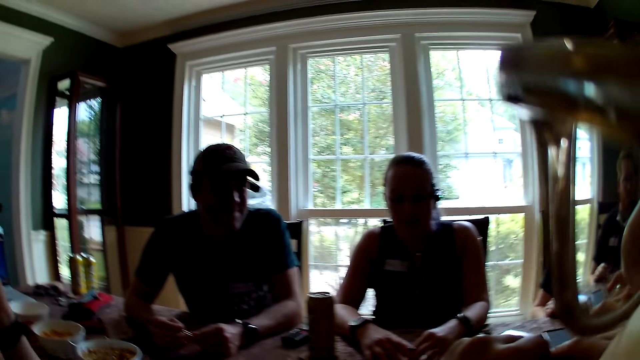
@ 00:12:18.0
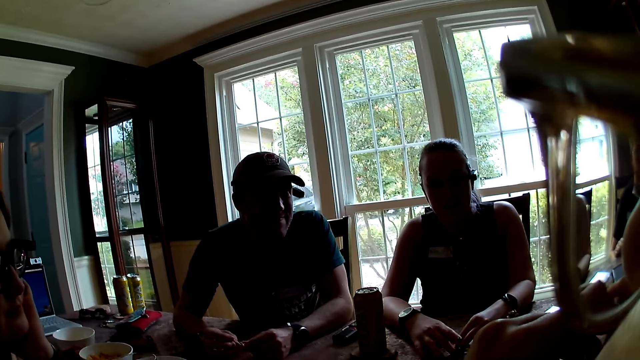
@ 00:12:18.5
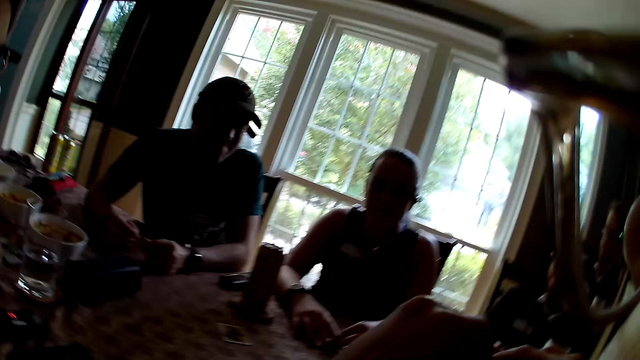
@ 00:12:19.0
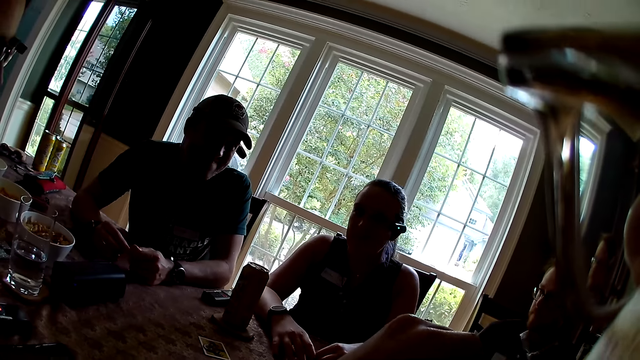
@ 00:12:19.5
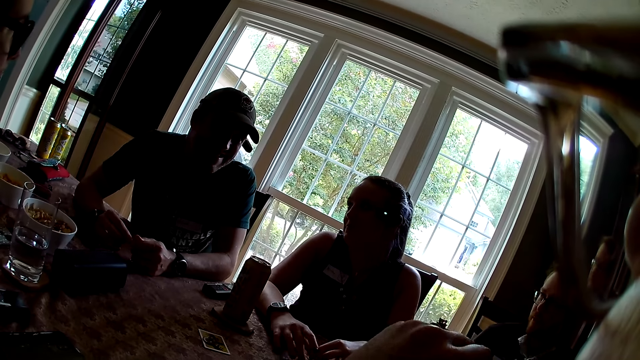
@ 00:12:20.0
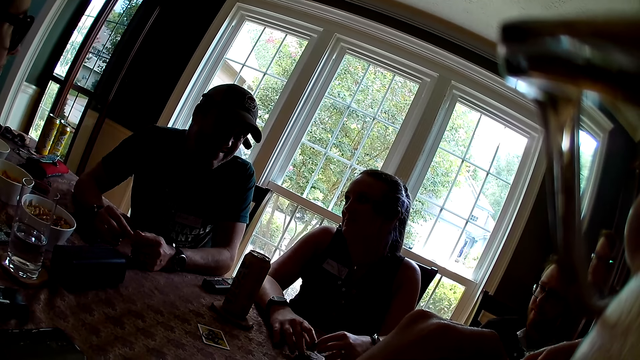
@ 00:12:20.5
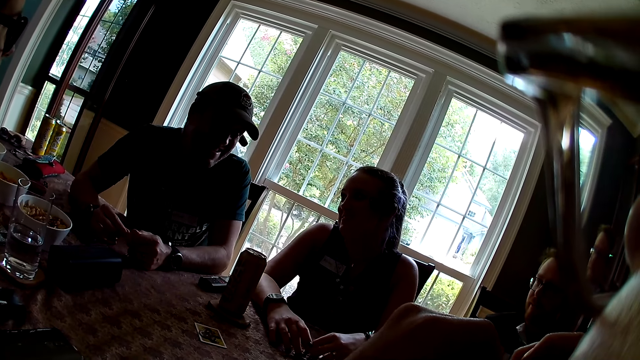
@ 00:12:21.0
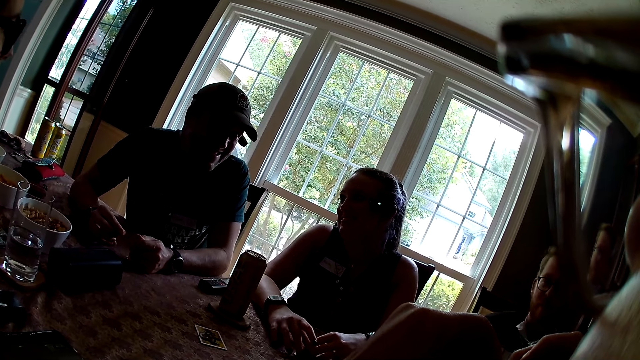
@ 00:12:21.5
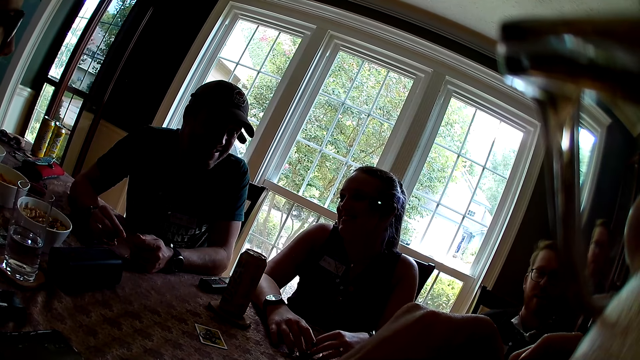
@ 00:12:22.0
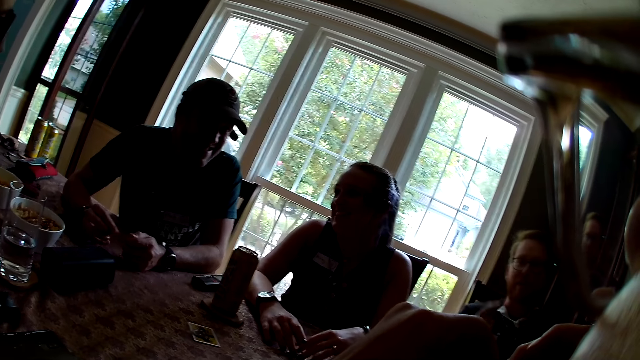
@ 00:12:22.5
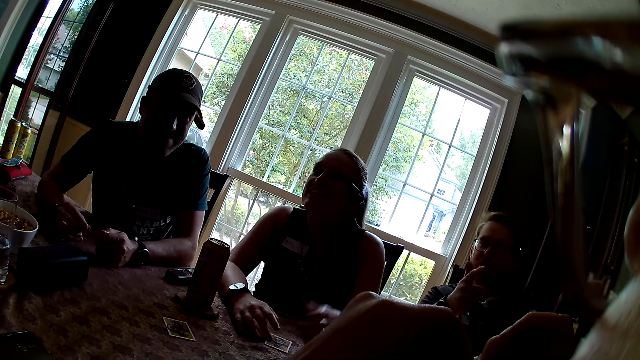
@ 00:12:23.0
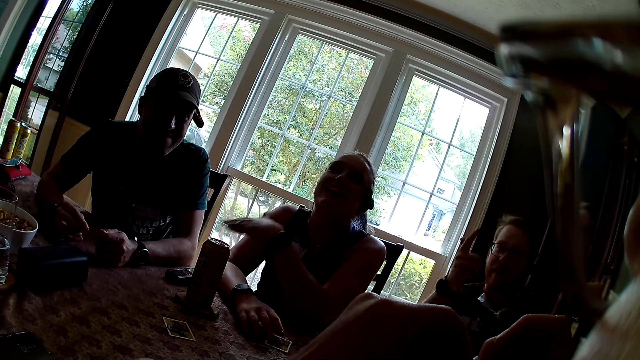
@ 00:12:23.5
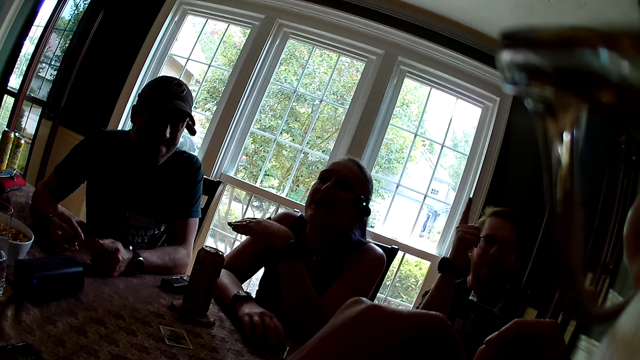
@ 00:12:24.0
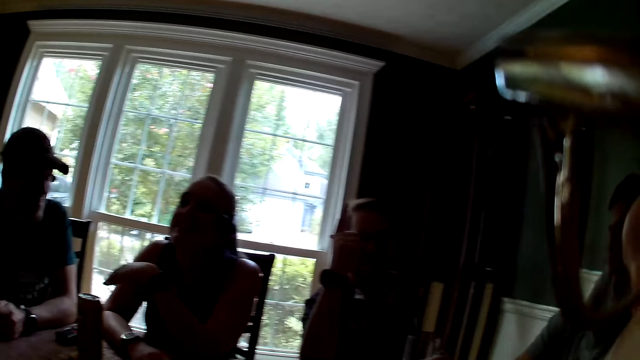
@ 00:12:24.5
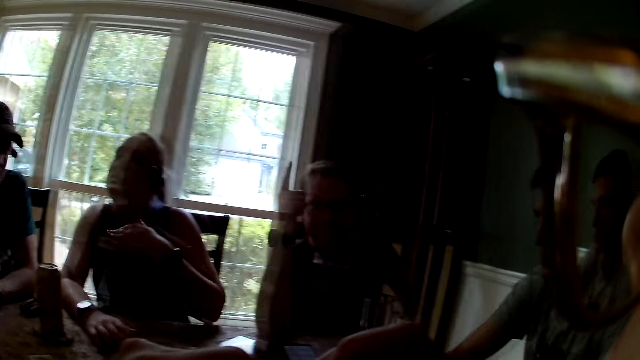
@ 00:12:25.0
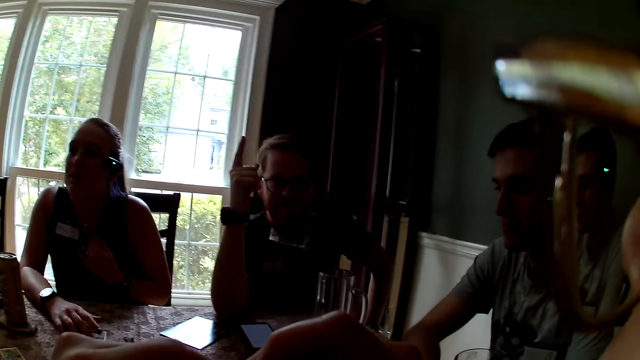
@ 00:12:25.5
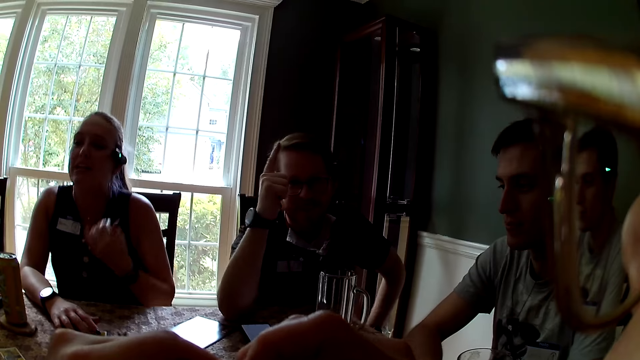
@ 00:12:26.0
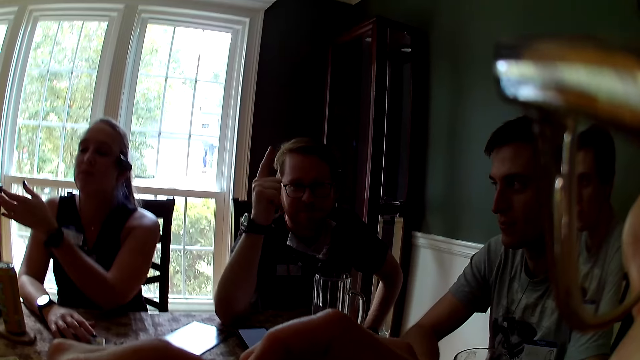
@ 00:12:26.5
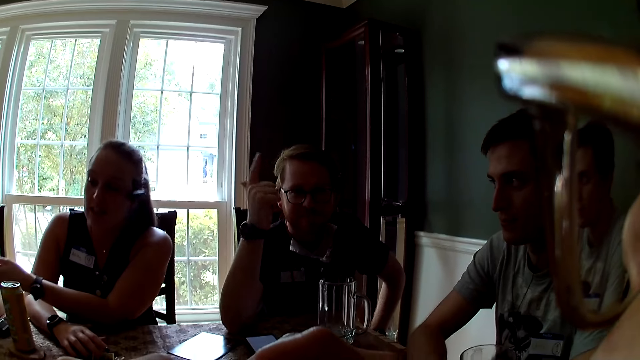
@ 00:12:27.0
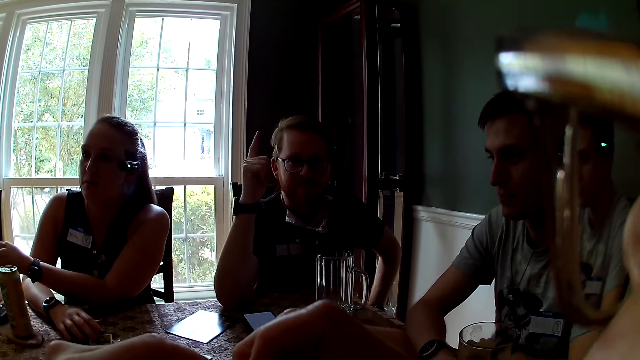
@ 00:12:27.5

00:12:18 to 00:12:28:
The camera wearer touches the fingers. They look around. A woman interacts with another woman. A man interacts with the camera wearer. The camera wearer looks around. The man talks. The camera wearer talks with the man.

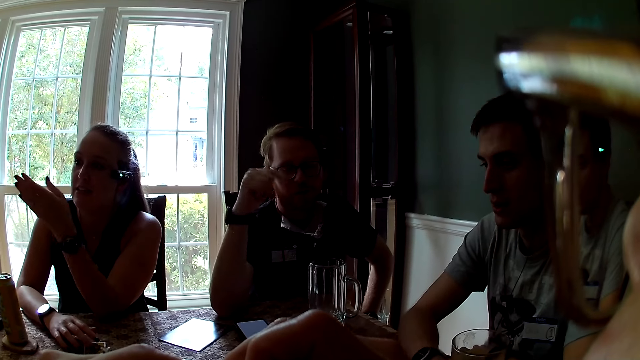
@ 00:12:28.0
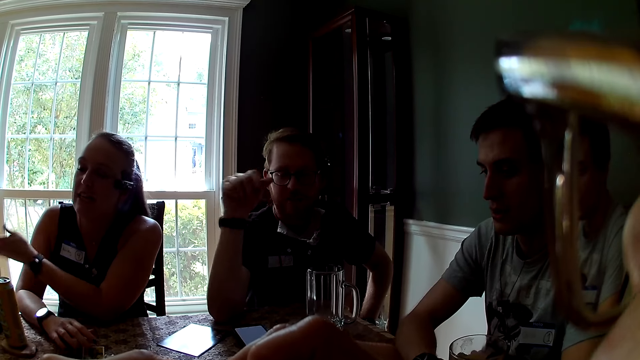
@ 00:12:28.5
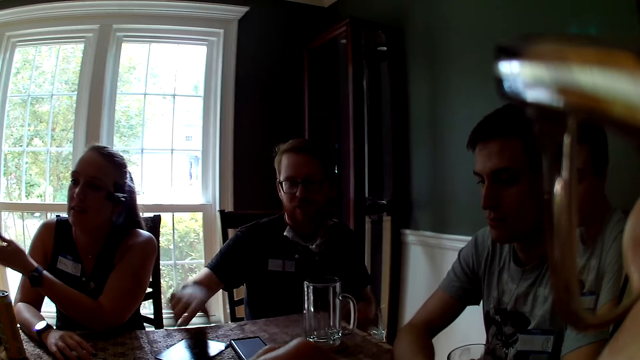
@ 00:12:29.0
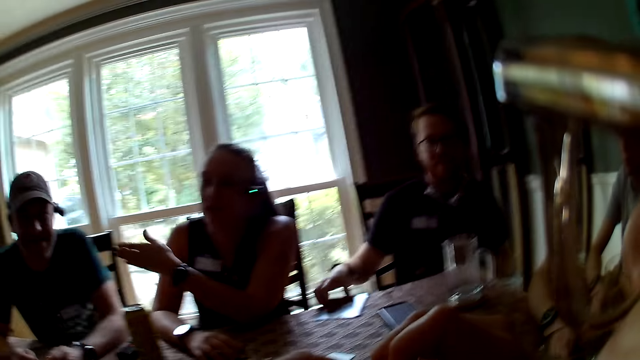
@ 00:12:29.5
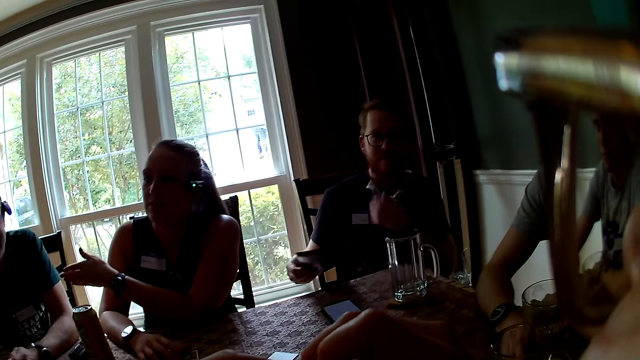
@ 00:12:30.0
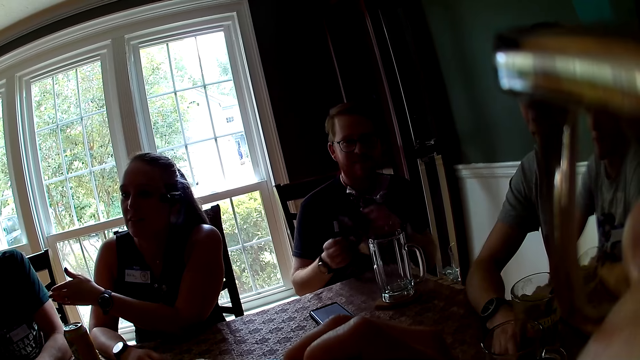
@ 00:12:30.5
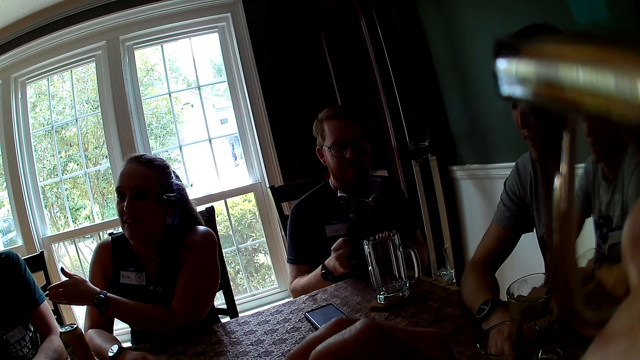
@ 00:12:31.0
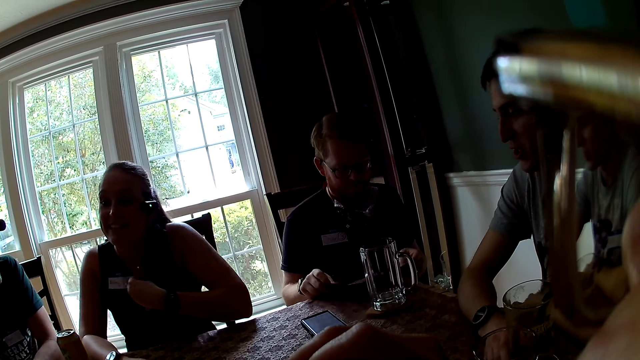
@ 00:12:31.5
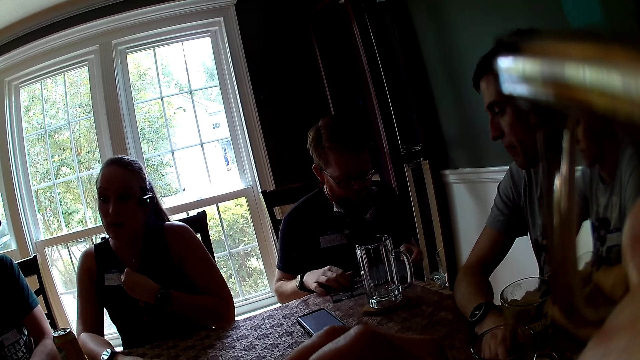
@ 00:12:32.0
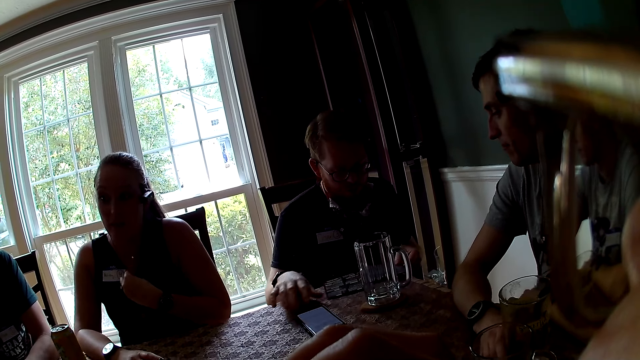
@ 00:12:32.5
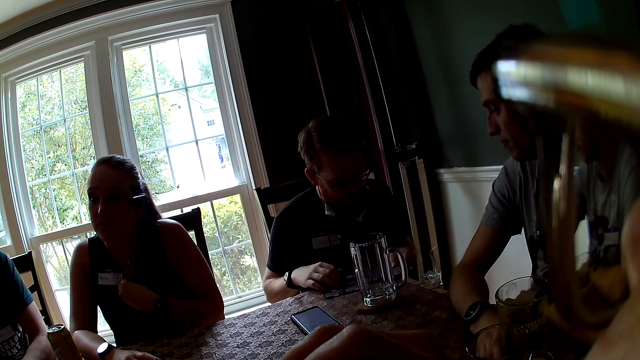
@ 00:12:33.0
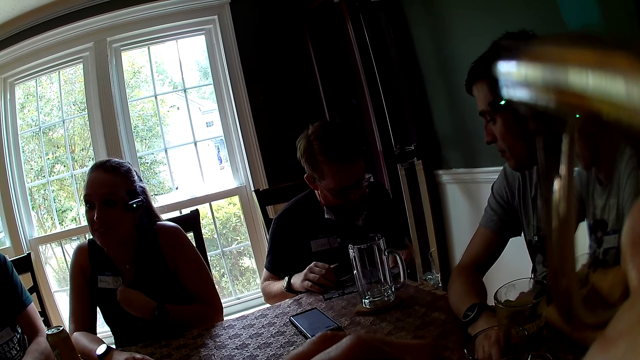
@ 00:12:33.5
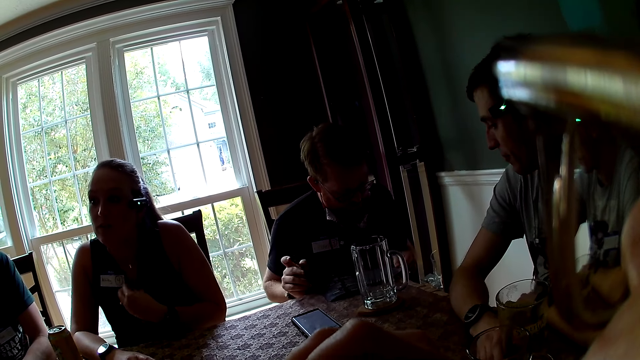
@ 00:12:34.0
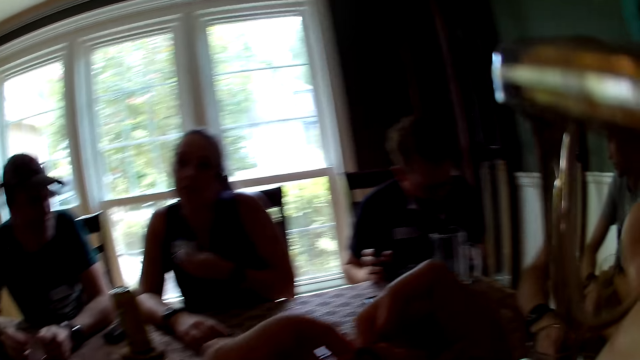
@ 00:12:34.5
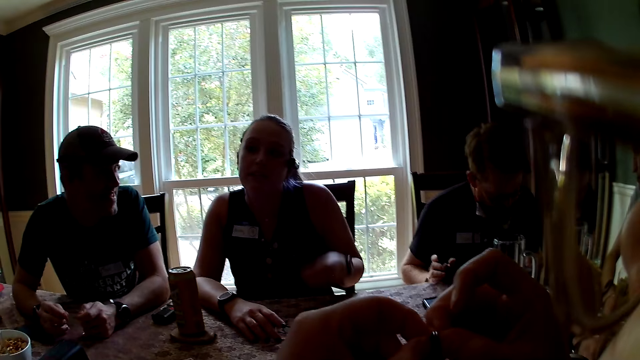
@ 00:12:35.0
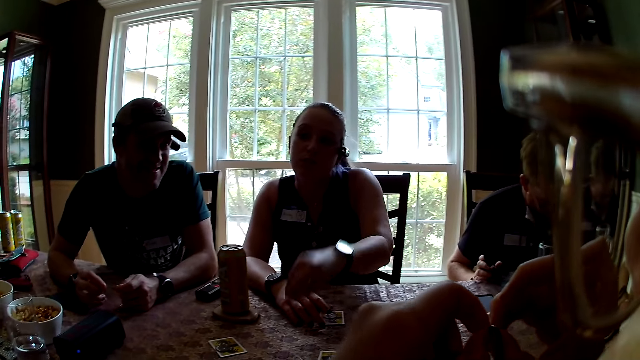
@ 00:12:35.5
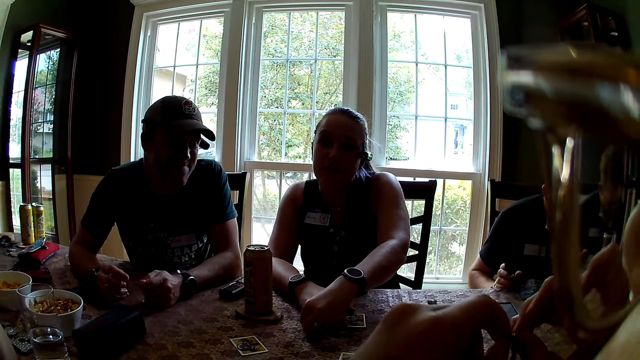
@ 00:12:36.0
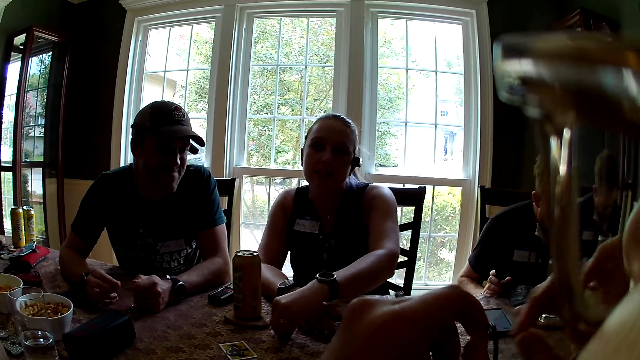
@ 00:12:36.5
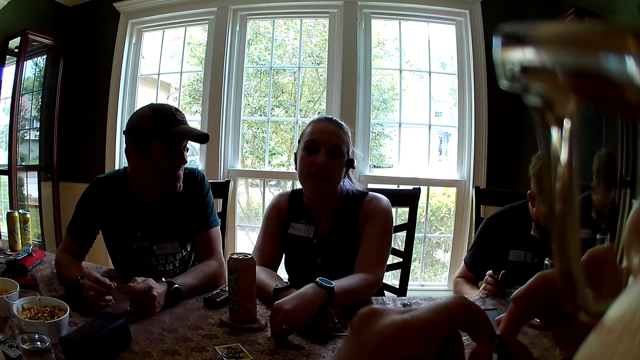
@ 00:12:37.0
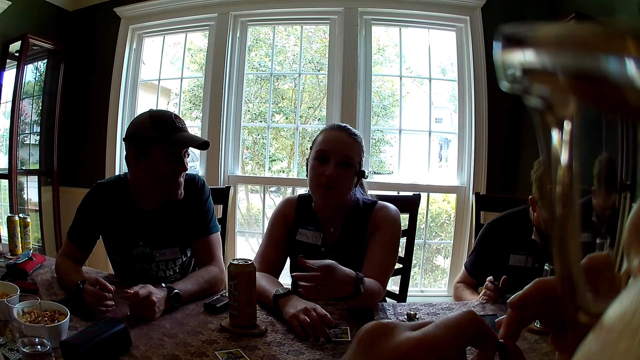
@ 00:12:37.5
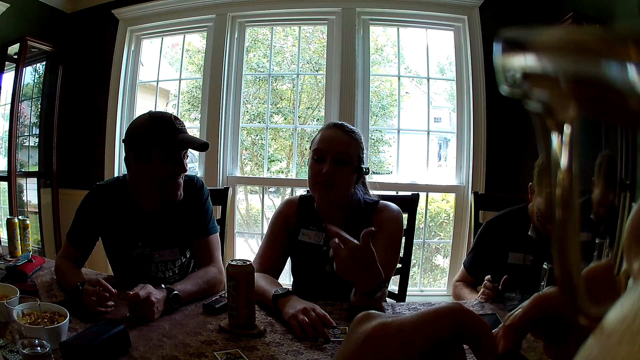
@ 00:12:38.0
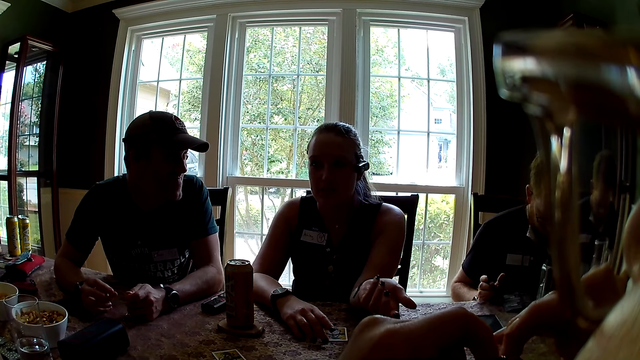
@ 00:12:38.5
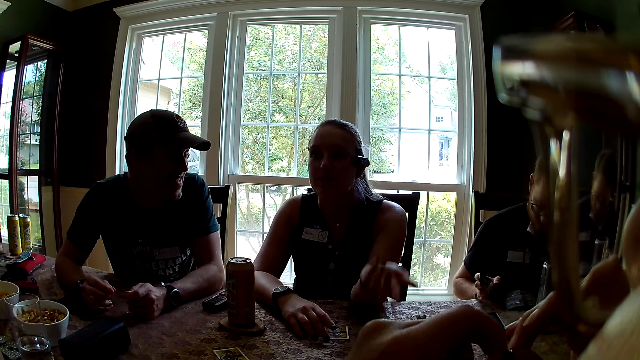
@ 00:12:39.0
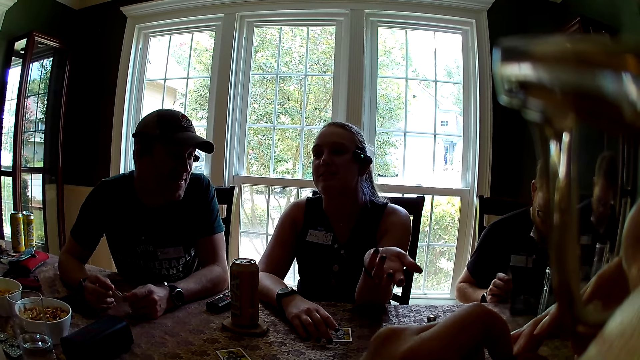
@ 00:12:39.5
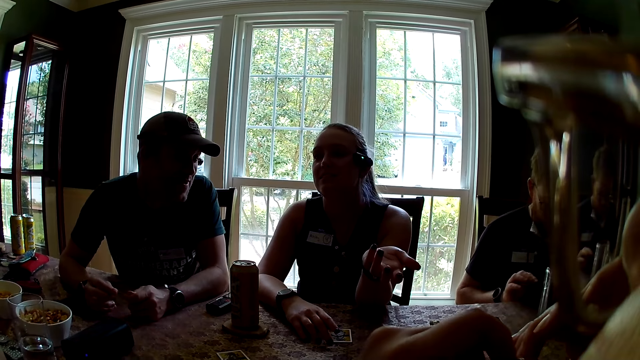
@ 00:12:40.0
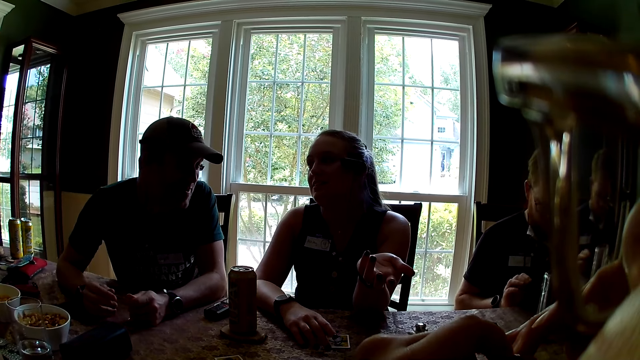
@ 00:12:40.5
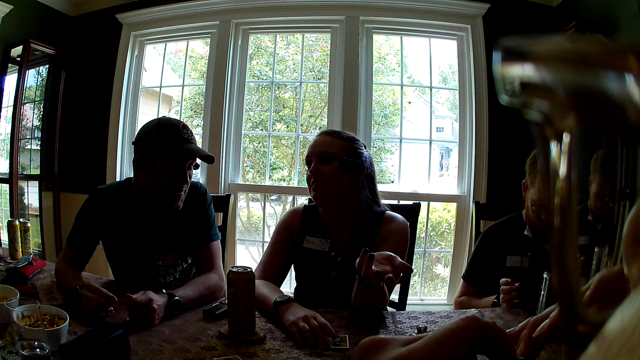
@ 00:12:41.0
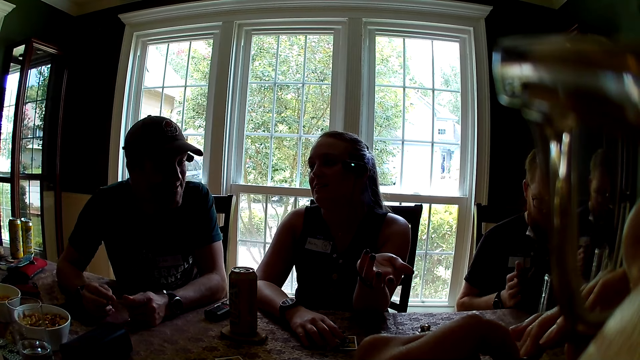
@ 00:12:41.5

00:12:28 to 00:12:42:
A man points out. The man picks up a piece of paper from the table with his right hand. The camera wearer looks around. The man opens the paper with his hands. The man holds the manual. The camera wearer looks around. They look around again. The man flips the paper with his right hand. Another man interacts with everyone on the table. A woman fiddles with the card on the table with her right hand.
